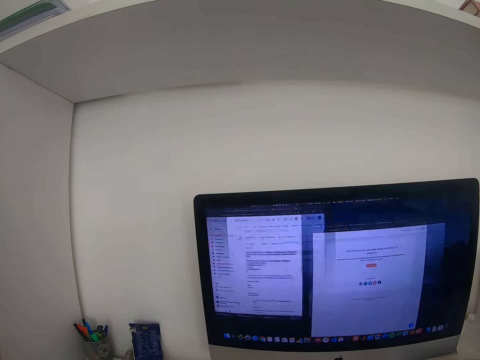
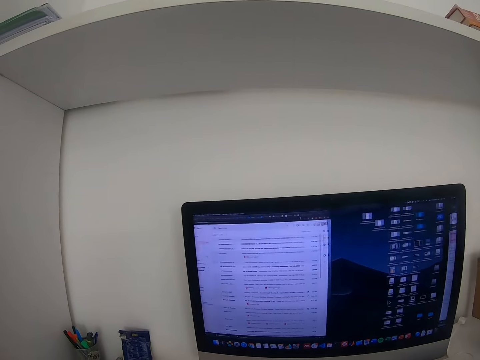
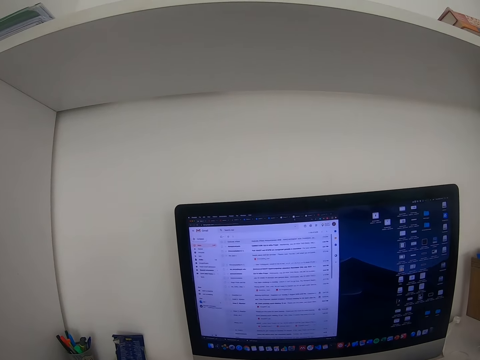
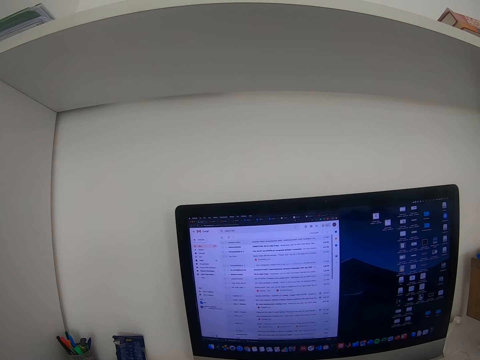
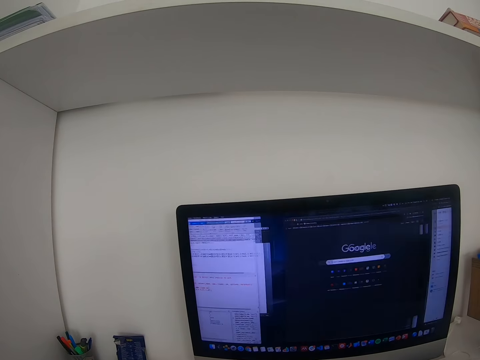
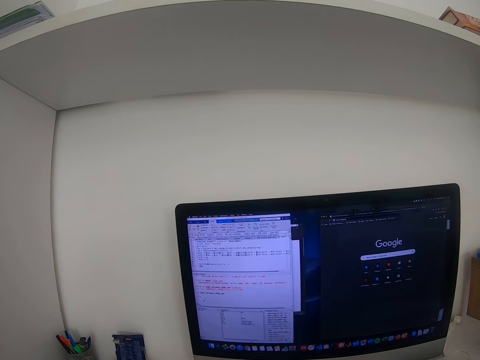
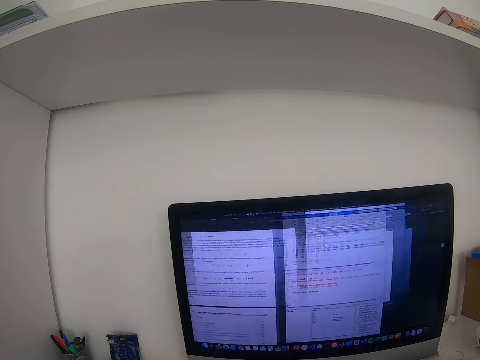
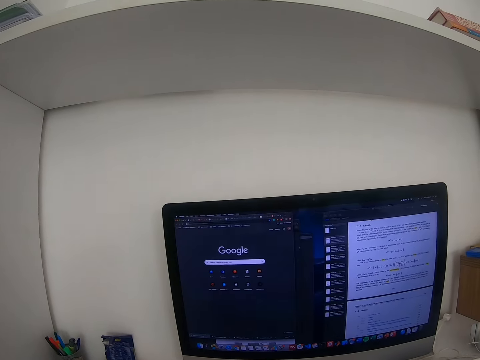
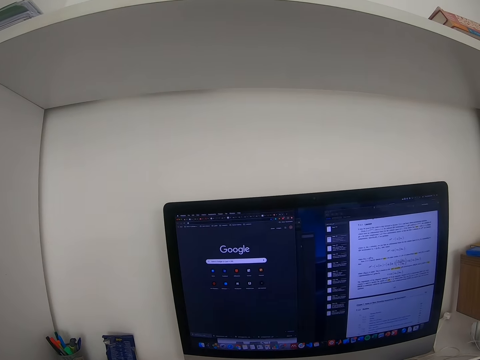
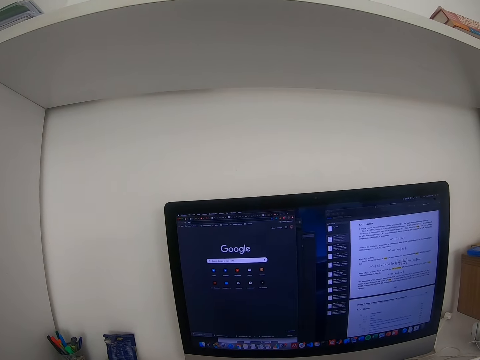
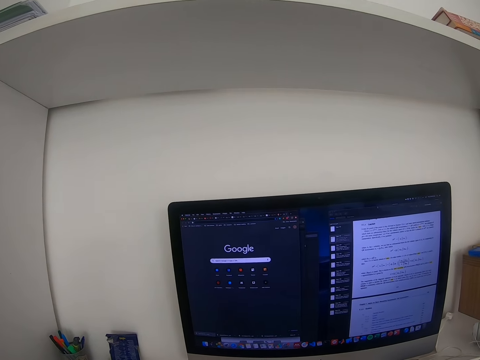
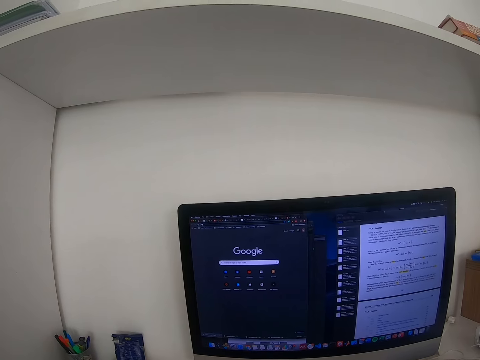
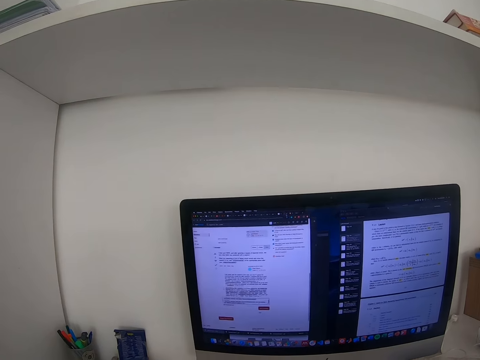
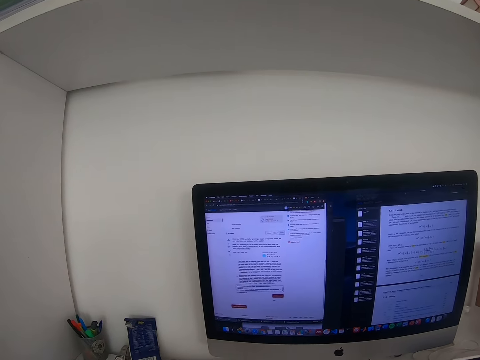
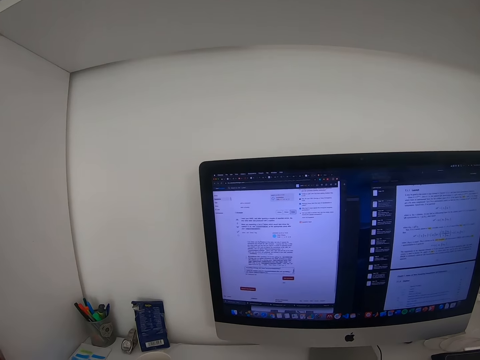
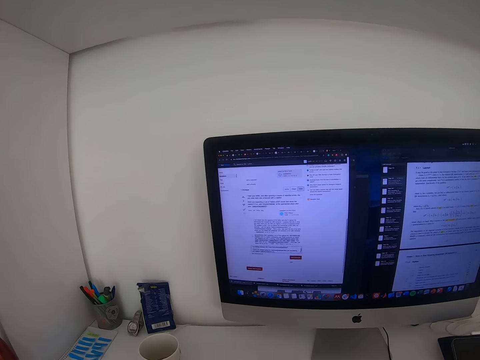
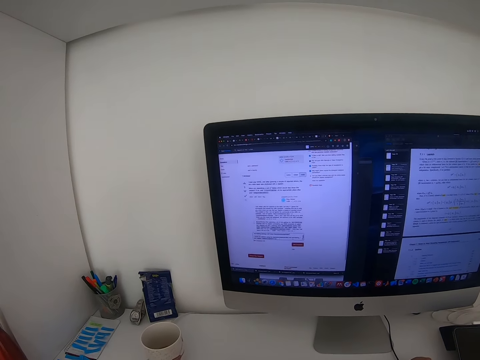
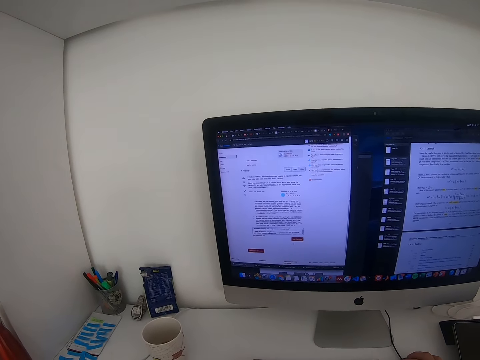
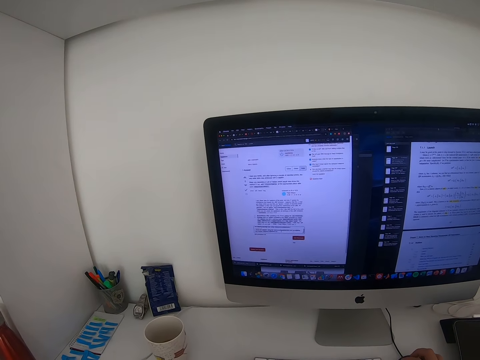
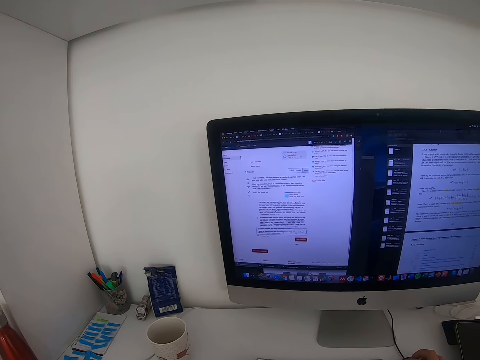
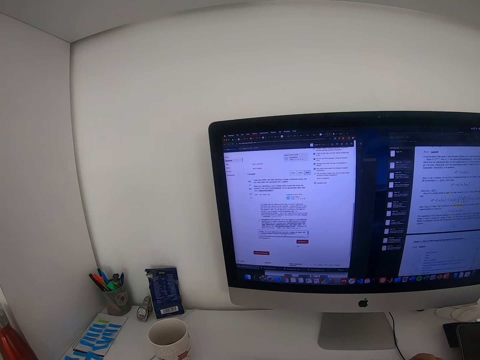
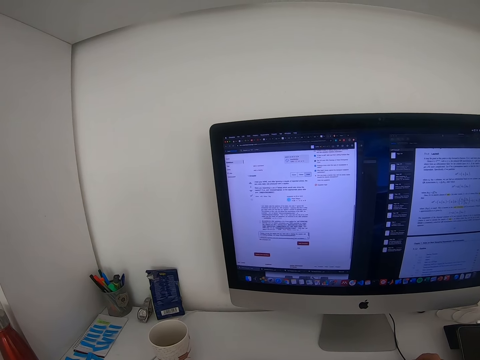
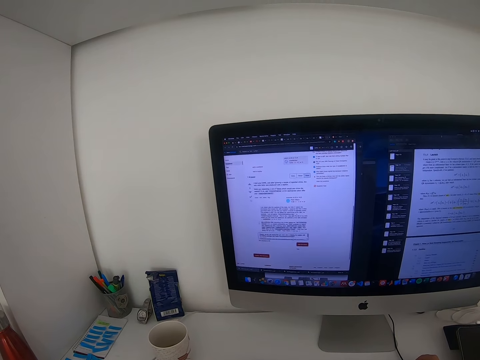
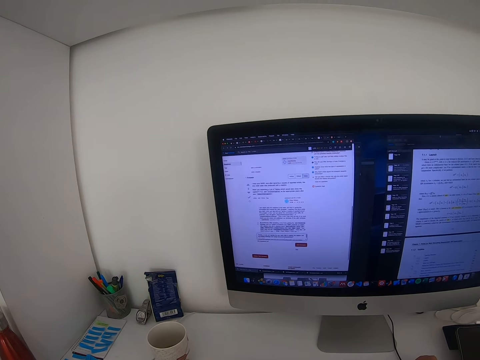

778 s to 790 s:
The camera wearer switches tabs on the computer monitor. They stare at the computer monitor.

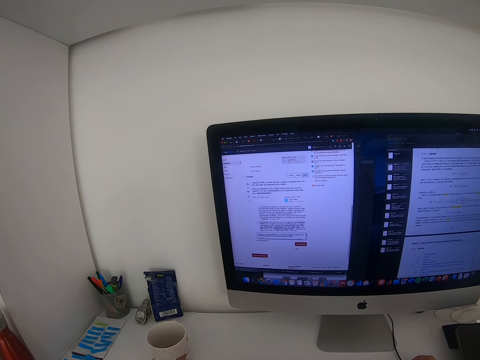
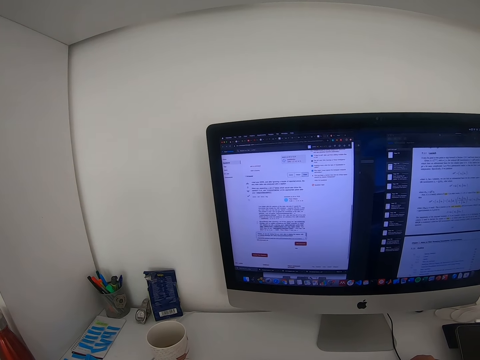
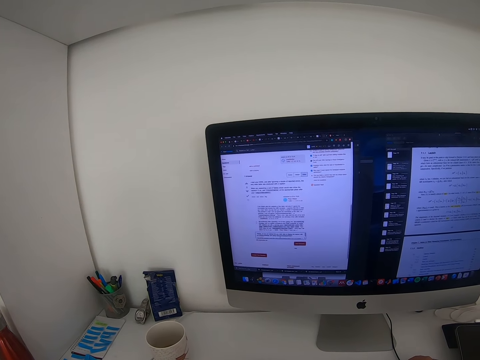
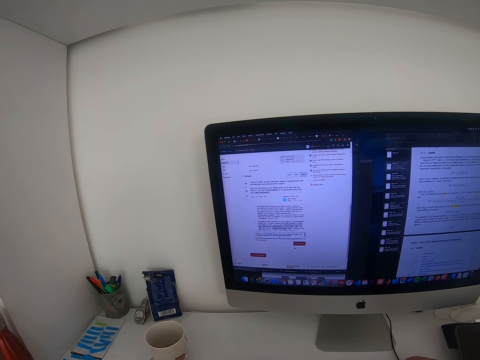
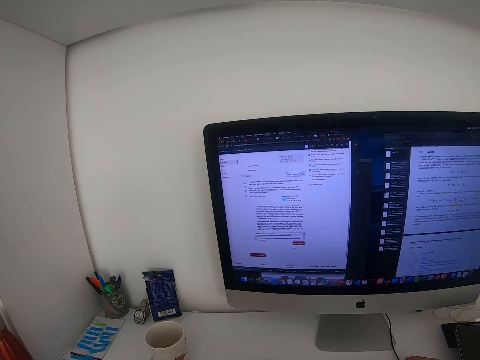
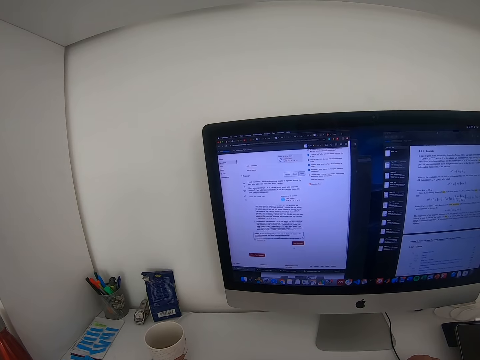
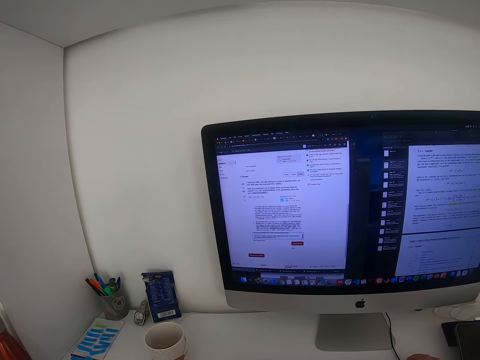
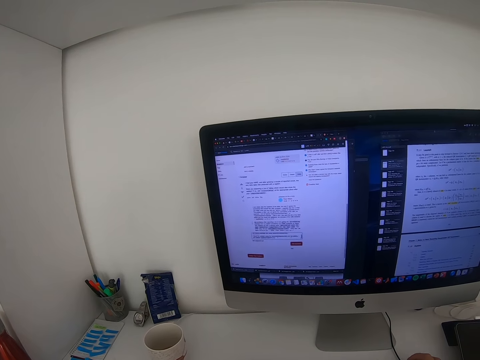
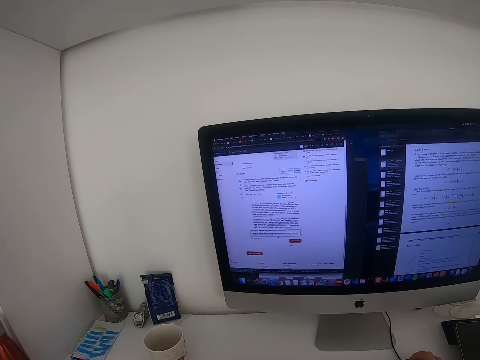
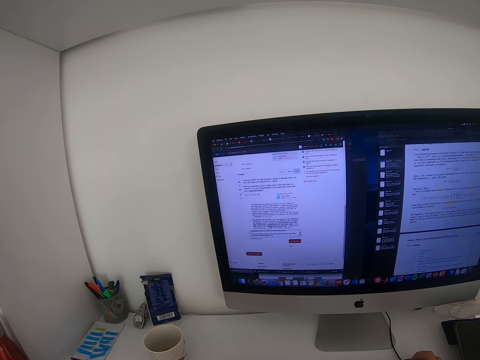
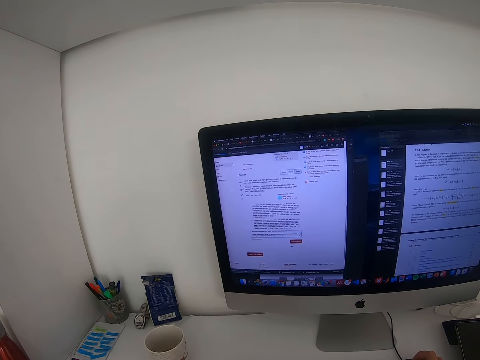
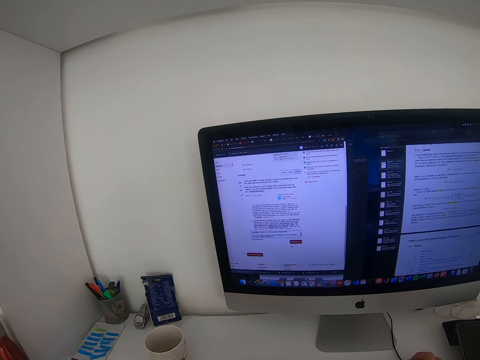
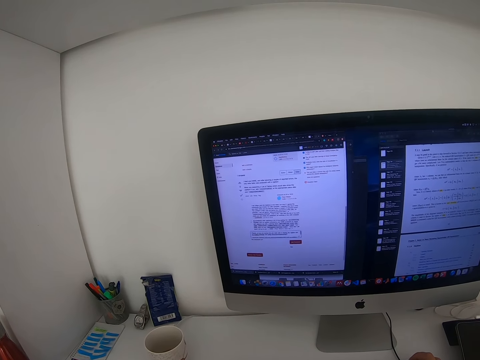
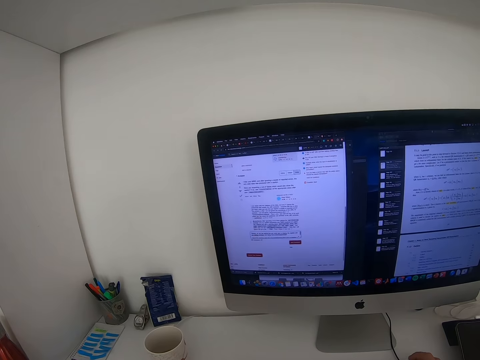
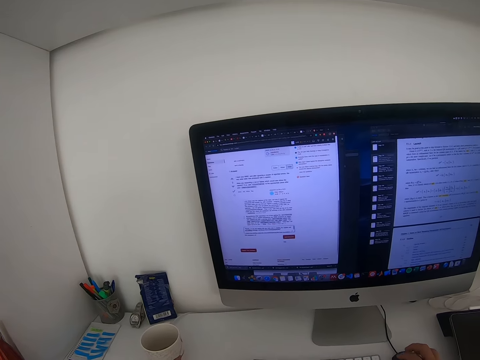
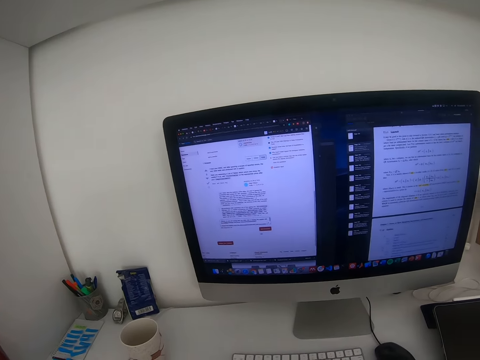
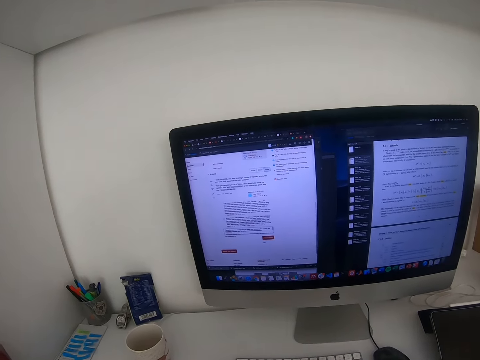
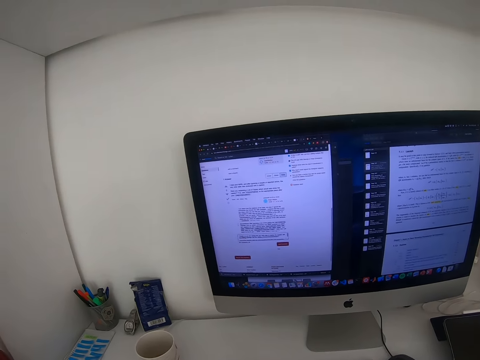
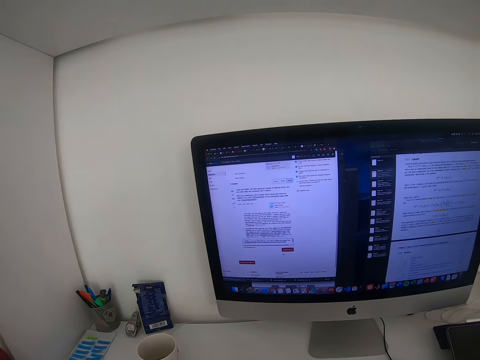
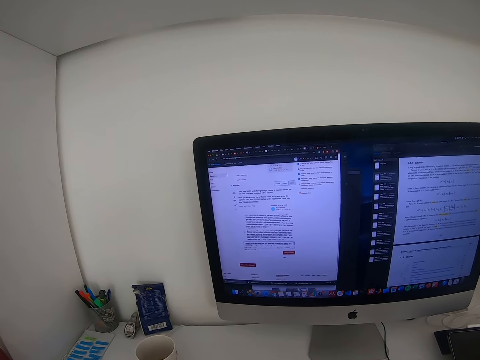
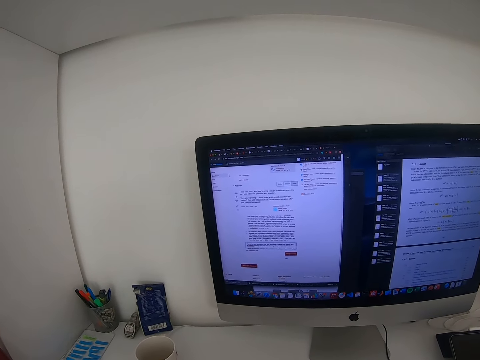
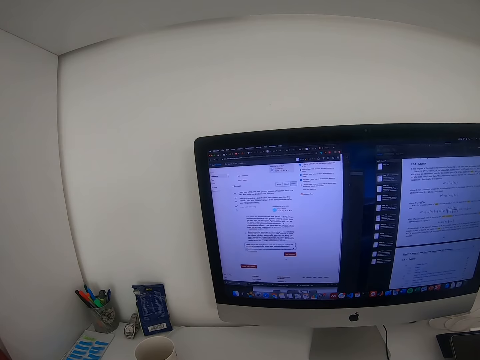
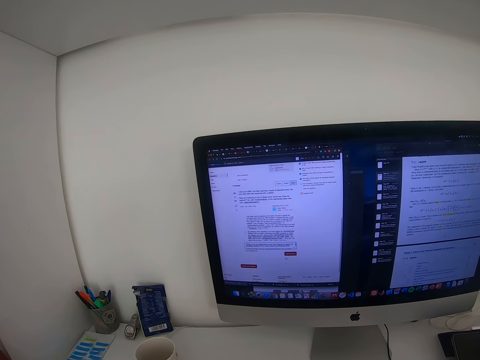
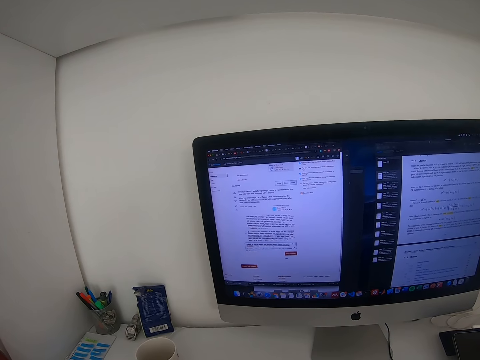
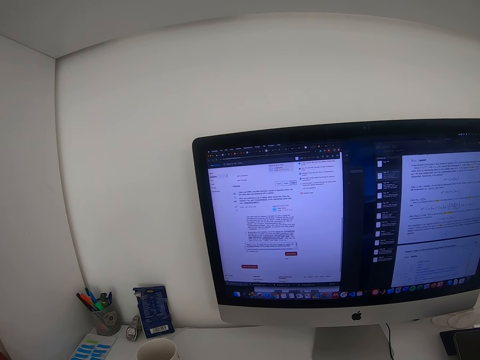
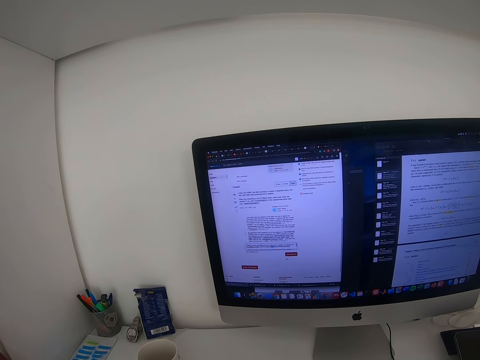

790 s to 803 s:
The camera wearer uses the computer mouse. They stare at the computer monitor.

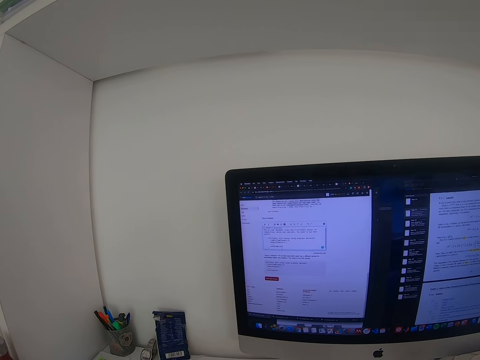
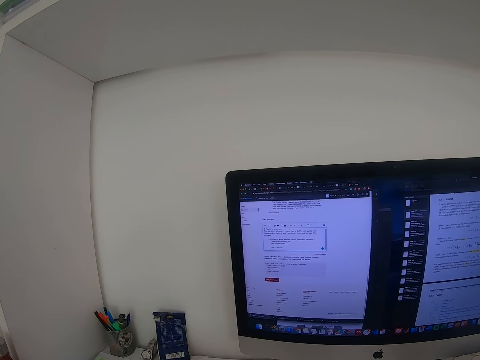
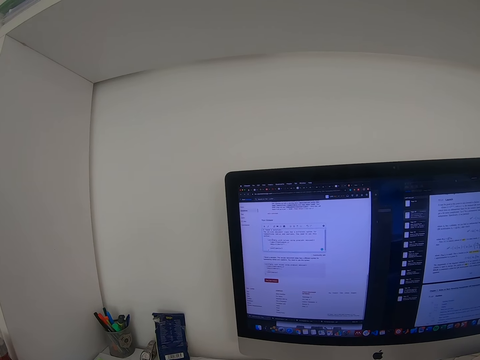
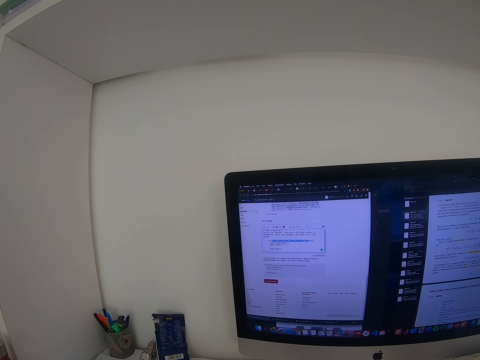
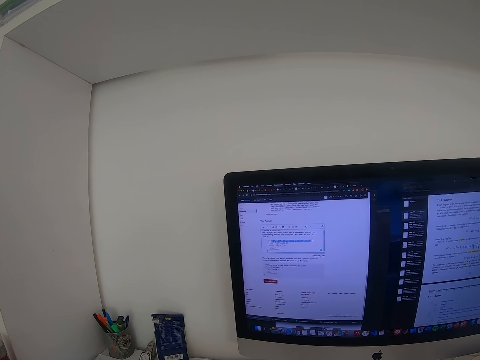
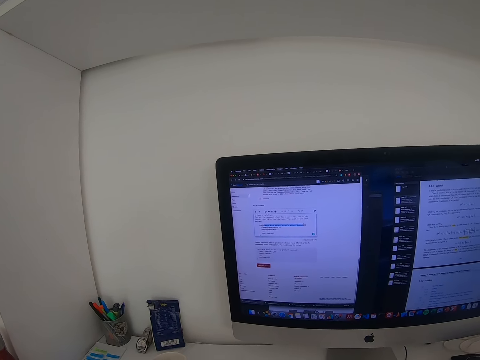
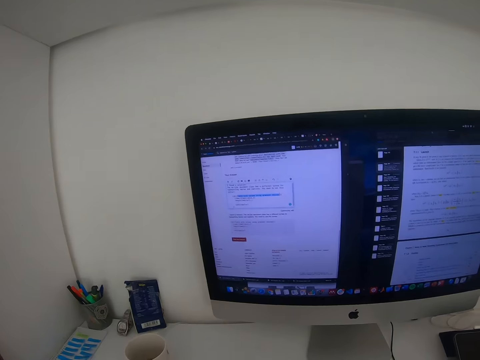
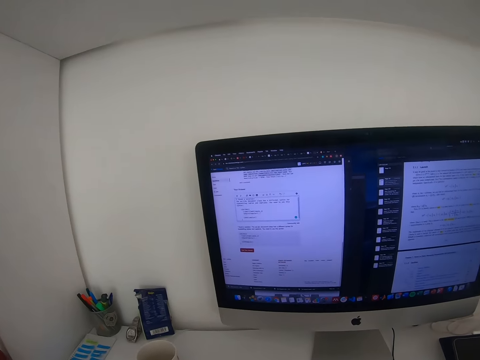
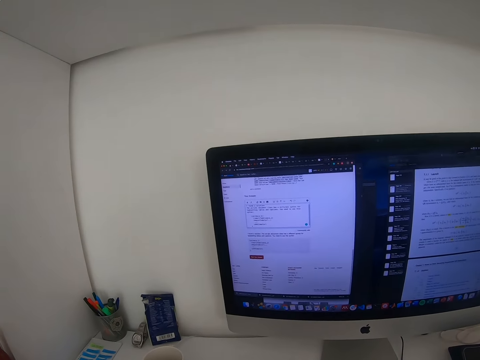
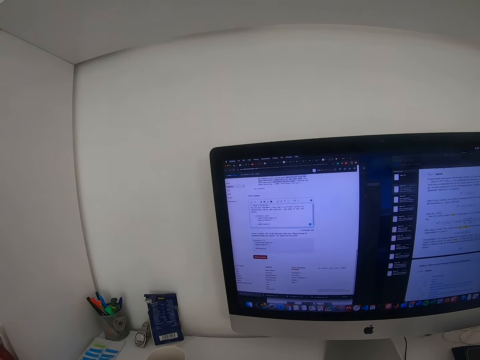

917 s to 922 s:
The camera wearer types using keyboards.
